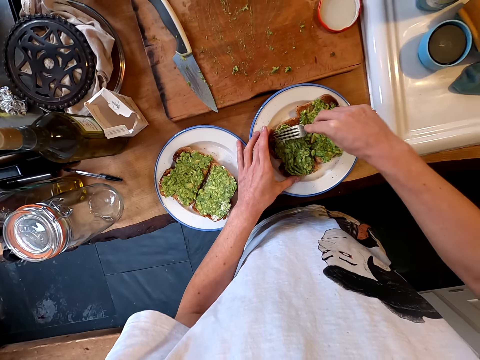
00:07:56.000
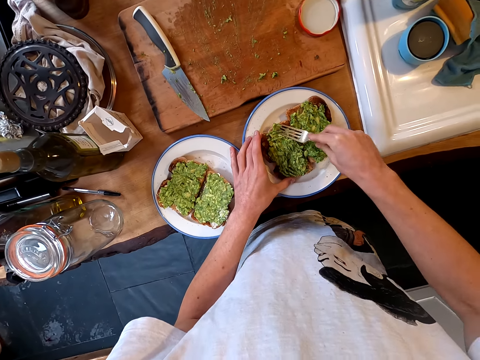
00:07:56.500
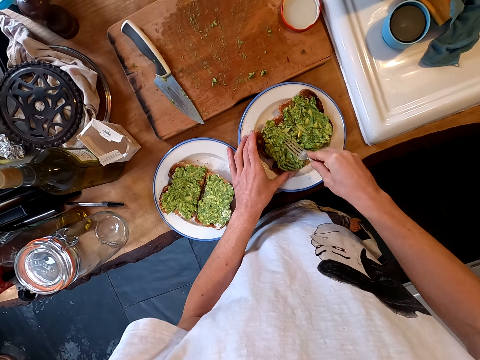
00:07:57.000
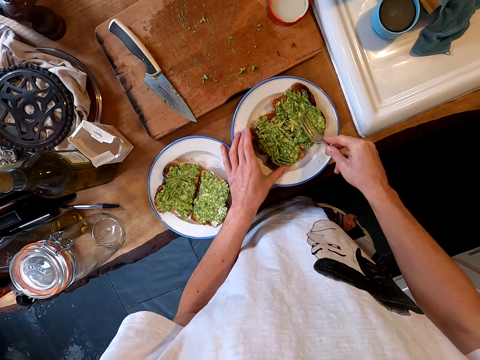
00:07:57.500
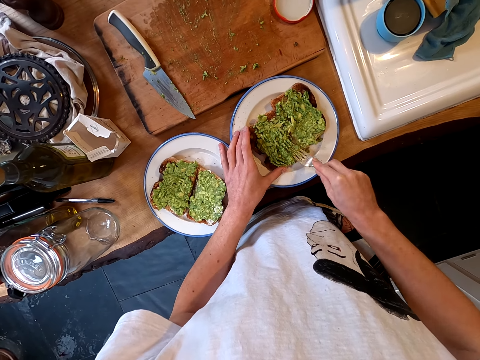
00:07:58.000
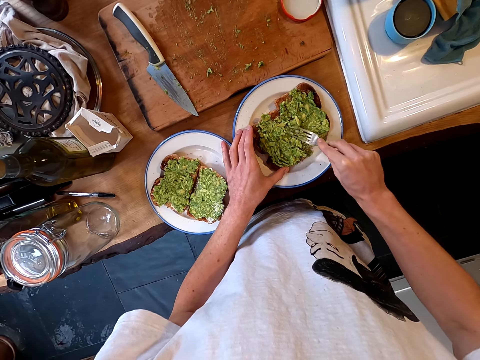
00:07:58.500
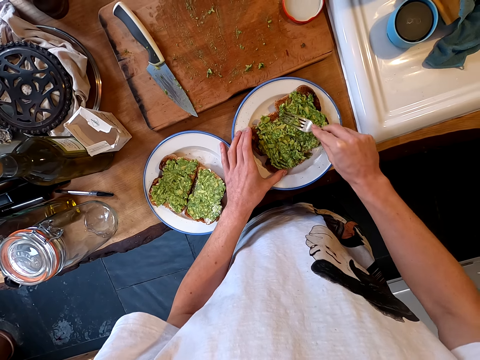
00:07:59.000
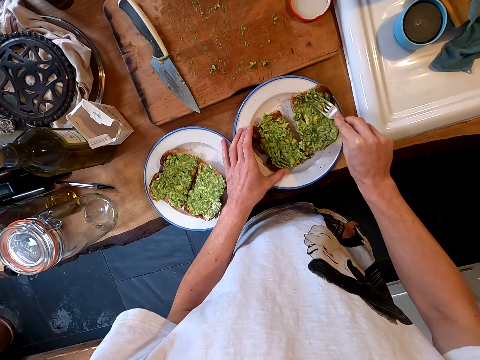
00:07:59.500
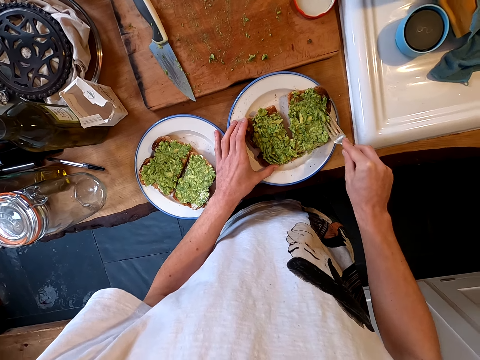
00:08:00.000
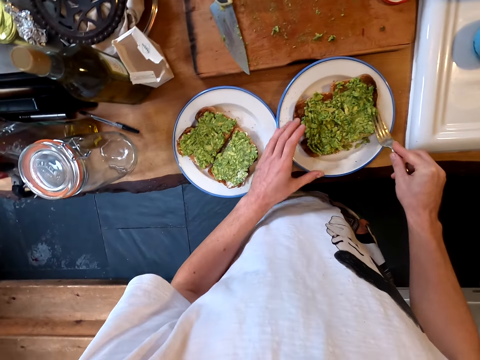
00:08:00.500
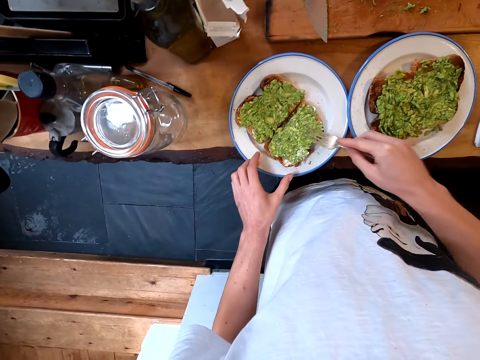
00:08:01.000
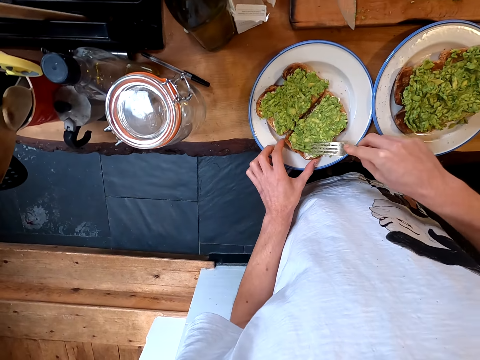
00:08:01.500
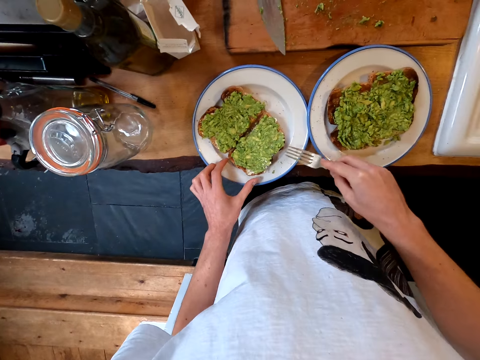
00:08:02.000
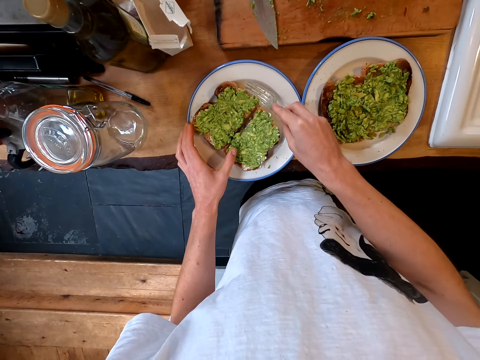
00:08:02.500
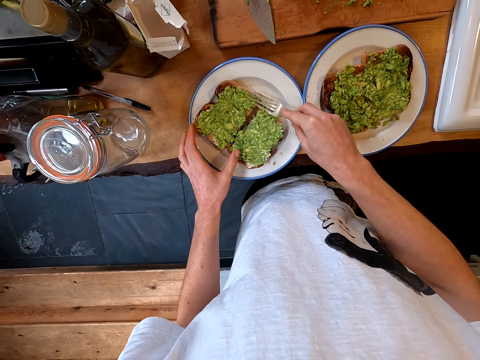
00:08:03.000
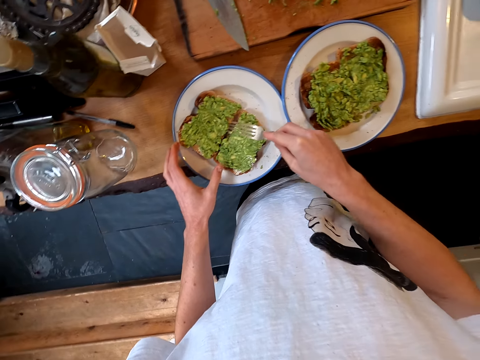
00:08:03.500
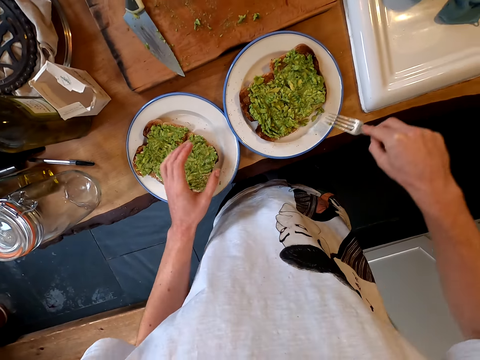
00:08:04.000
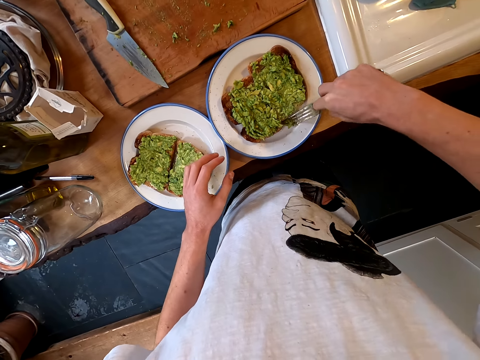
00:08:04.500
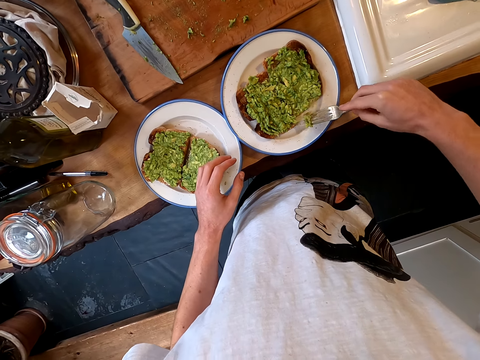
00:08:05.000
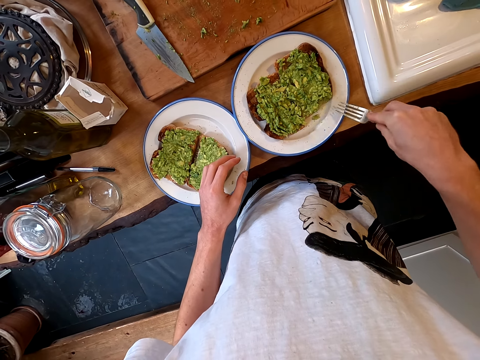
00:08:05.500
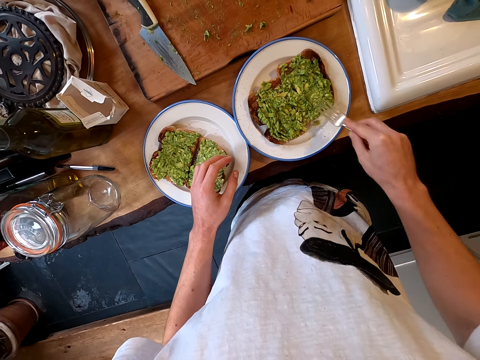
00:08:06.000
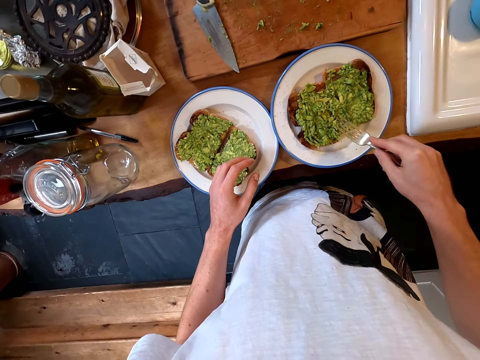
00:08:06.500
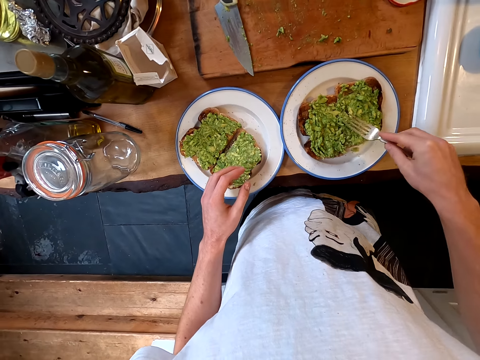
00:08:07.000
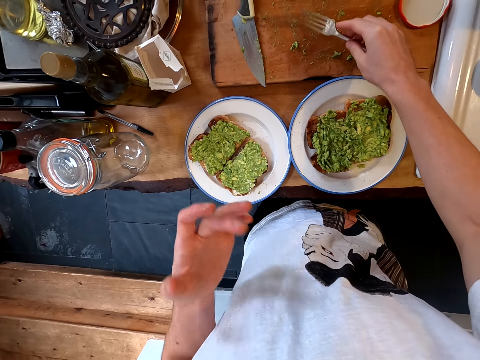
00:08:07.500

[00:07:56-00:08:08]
The camera wearer applies avocado on the bread with a fork. They pull the fork off the bread slices. They spread guacamole on the bread with the fork. They pull the fork off the bread slices again. They pick guacamole with the fork. They spread guacamole on the bread with the fork.

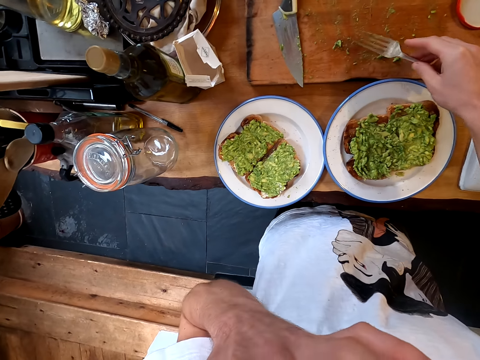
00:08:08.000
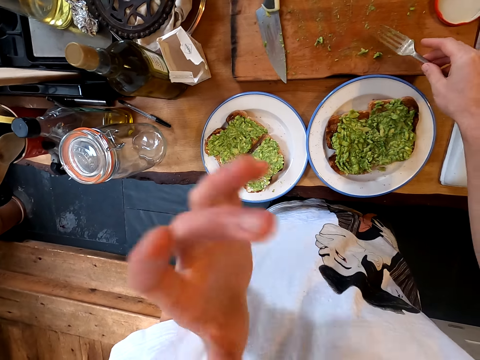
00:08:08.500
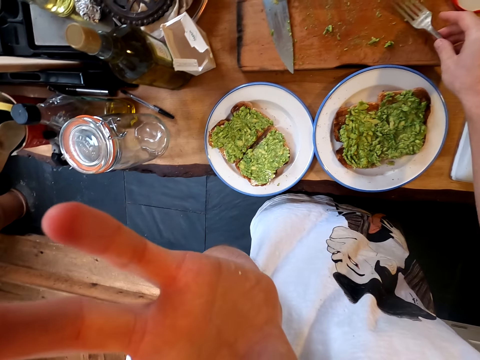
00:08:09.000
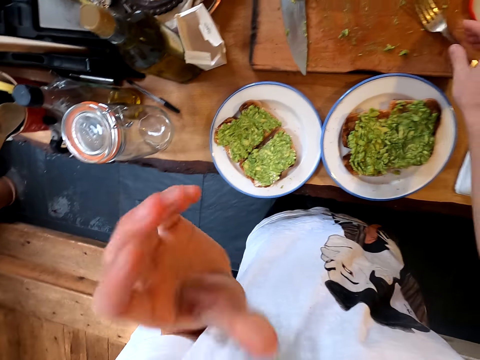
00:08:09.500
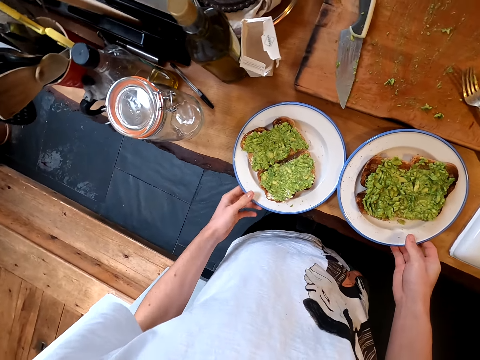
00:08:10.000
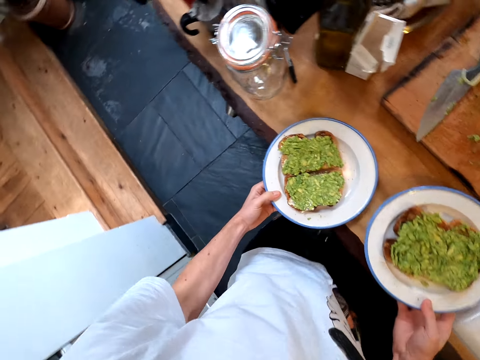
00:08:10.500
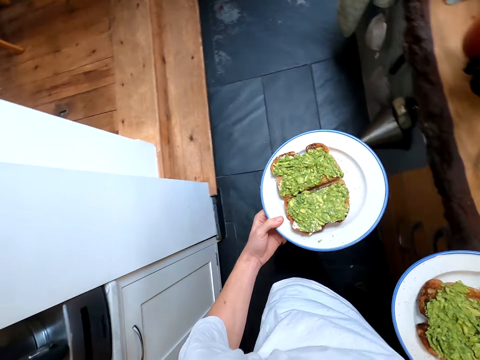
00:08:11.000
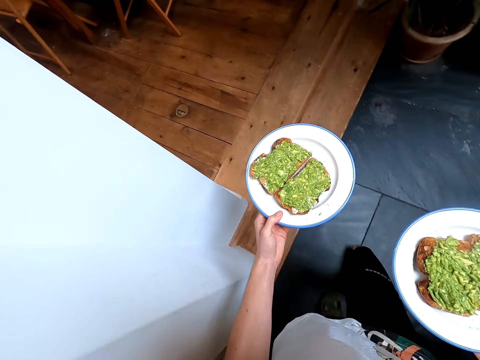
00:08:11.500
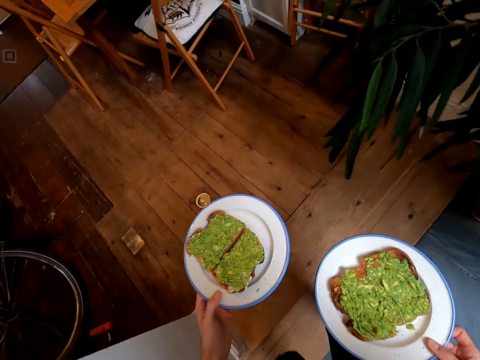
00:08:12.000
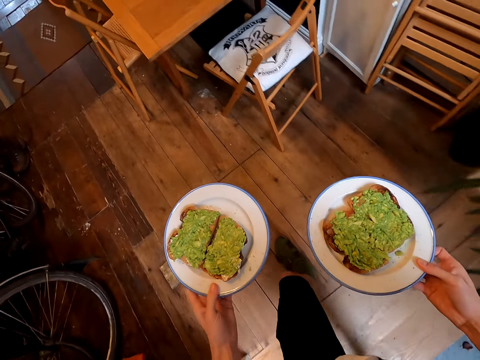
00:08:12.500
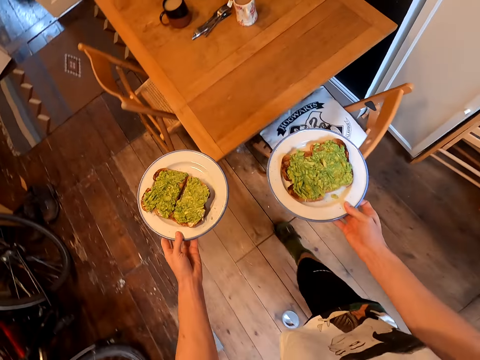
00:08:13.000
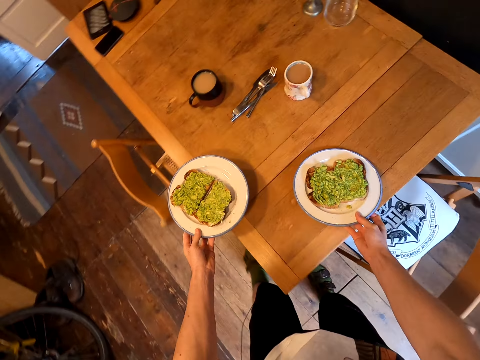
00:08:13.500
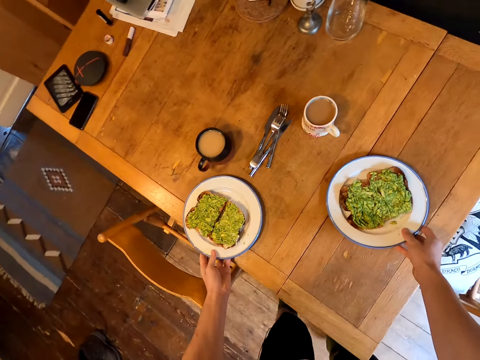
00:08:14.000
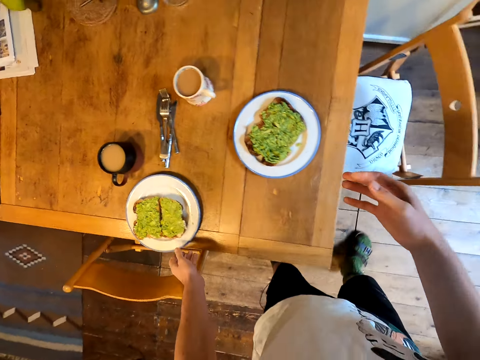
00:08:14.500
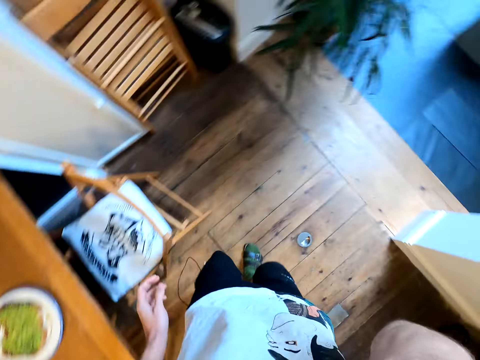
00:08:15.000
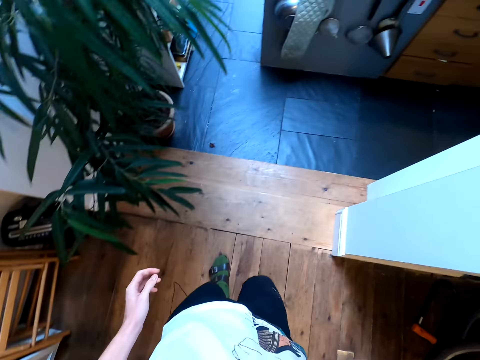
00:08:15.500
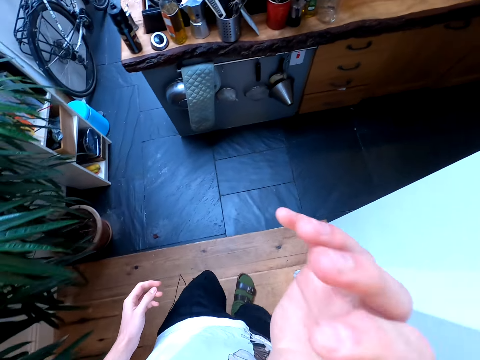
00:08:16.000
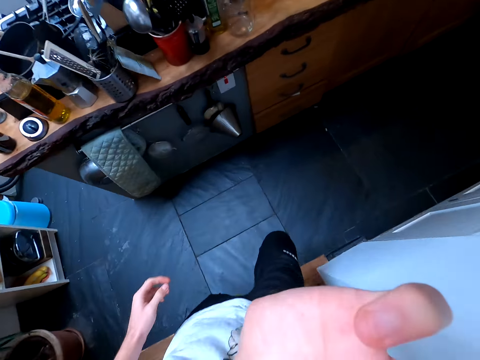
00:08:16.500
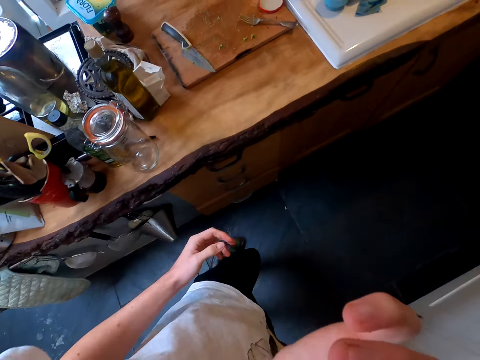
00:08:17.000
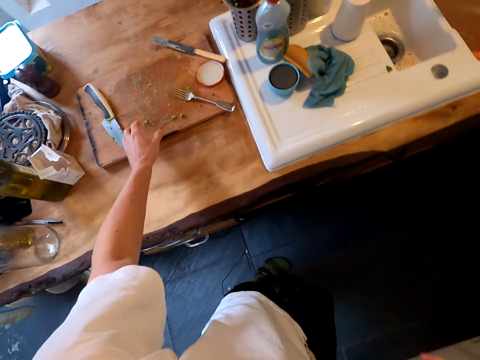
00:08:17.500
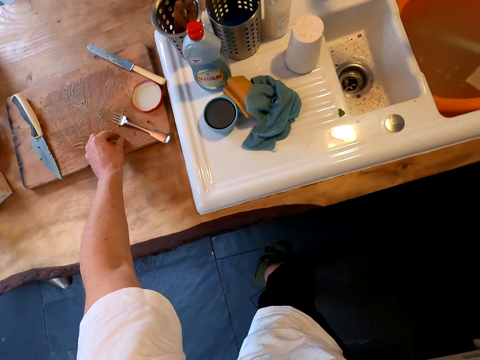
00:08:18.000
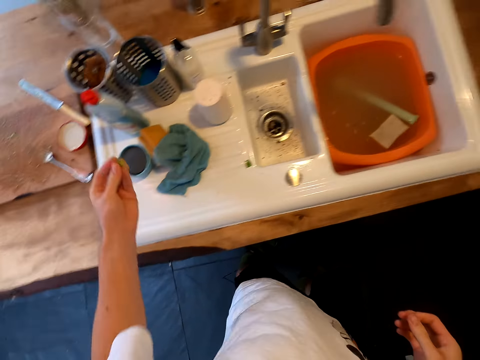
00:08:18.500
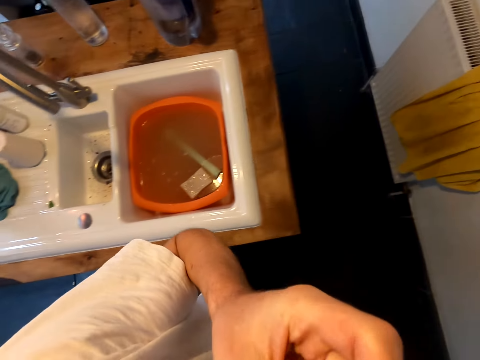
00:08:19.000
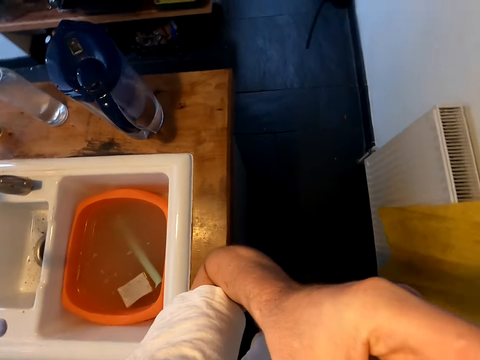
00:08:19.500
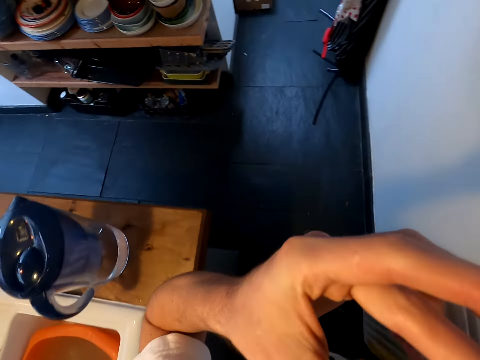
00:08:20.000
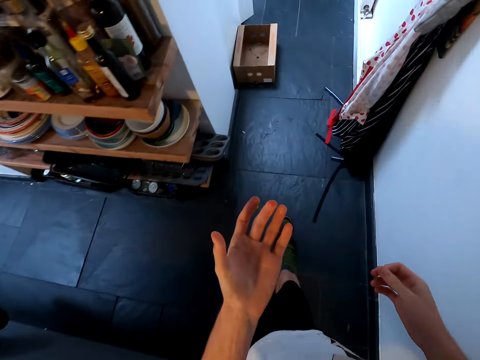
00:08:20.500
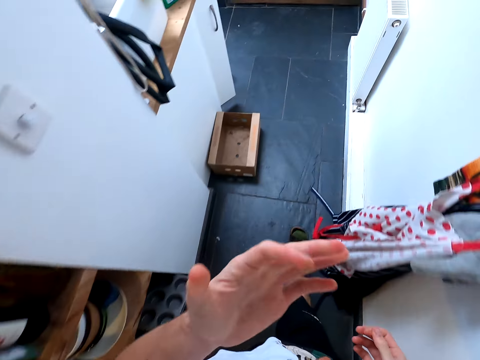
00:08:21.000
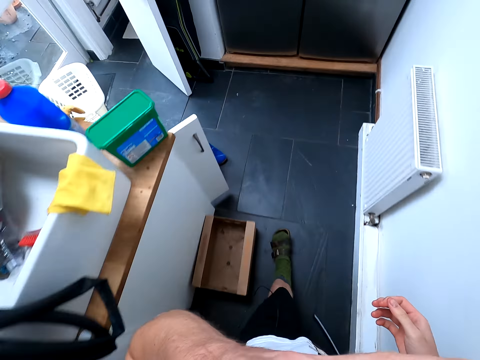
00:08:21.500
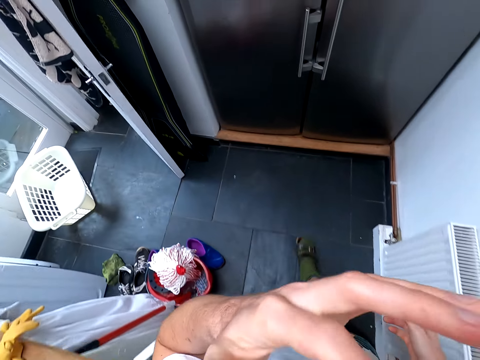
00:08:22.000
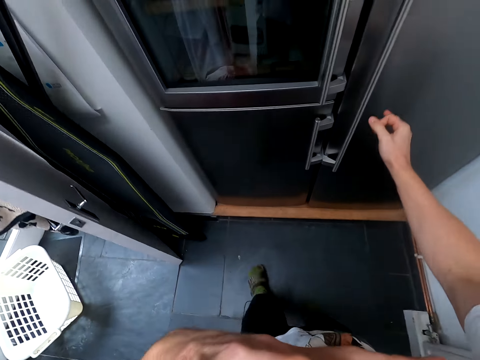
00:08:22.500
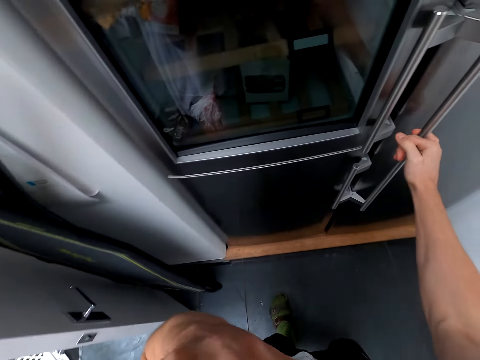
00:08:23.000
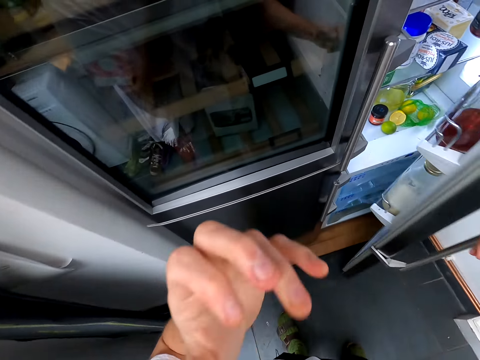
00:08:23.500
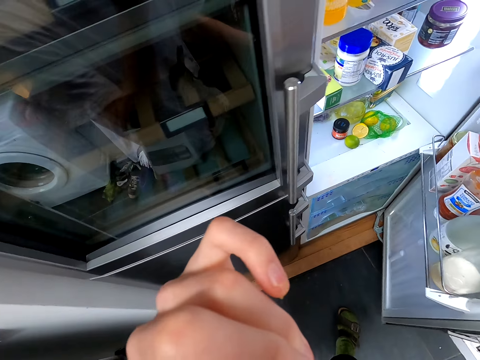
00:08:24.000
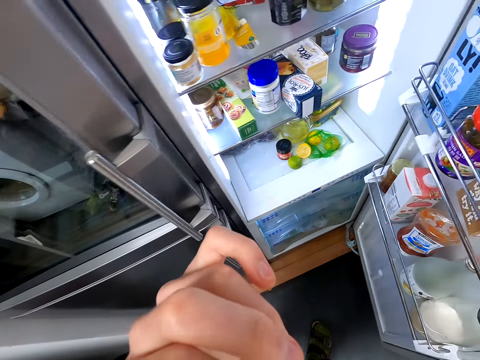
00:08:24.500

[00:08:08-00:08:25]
The camera wearer pulls the fork off the bread slices. He adjusts the camera. He licks fingers. He puts the fork on the cutting board. He picks up the plates and walks around the house. He puts the plates on the table and walks around the house. He licks fingers. He picks guacamole with his hand. He eats the guacamole and walks around the kitchen. He licks his finger. He walks around the kitchen. He opens a fridge door.
